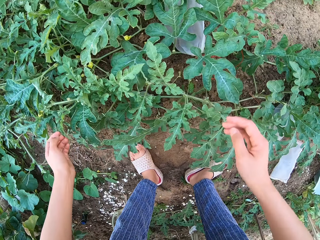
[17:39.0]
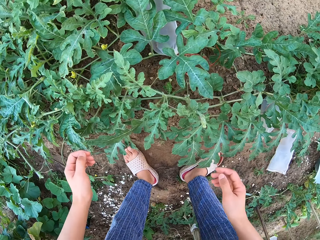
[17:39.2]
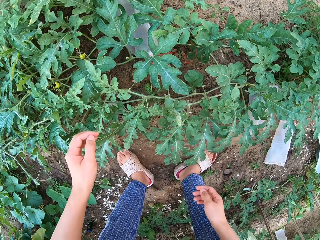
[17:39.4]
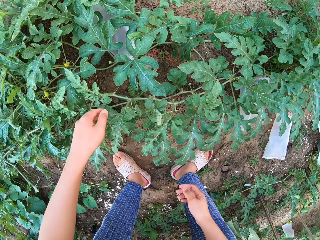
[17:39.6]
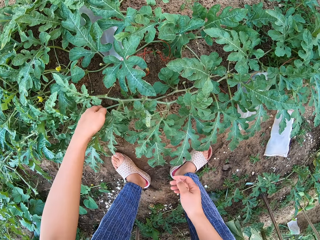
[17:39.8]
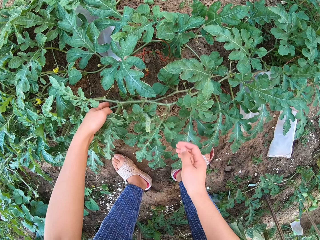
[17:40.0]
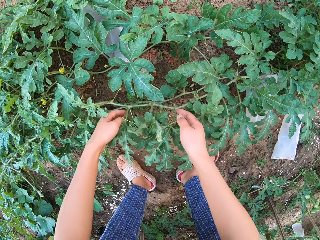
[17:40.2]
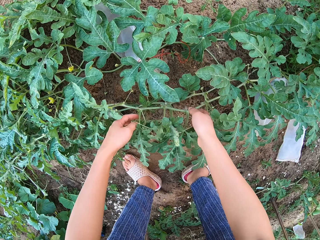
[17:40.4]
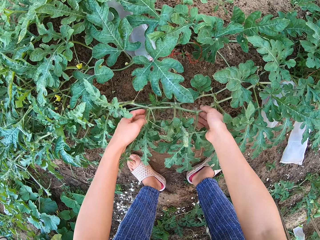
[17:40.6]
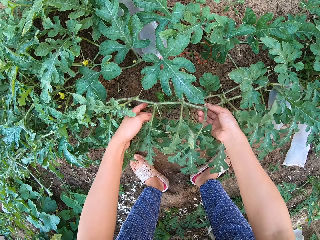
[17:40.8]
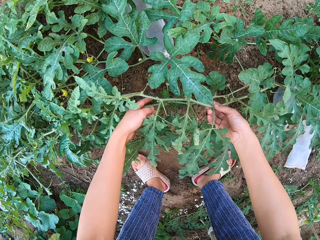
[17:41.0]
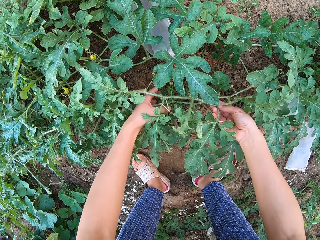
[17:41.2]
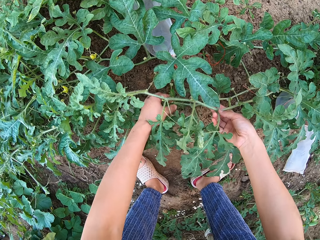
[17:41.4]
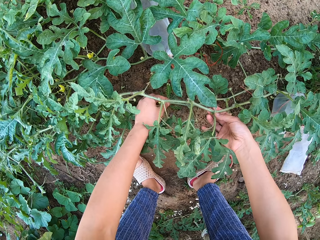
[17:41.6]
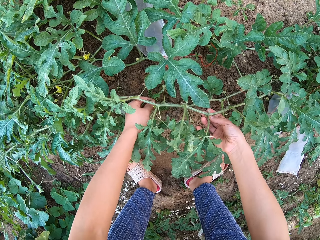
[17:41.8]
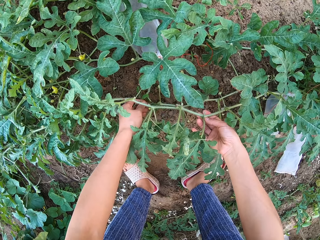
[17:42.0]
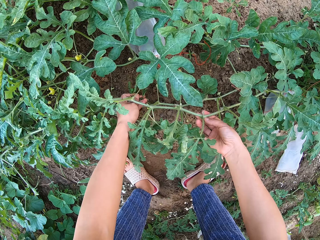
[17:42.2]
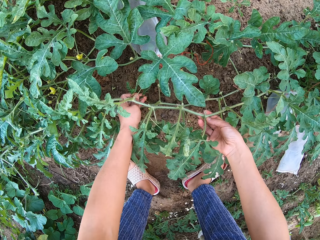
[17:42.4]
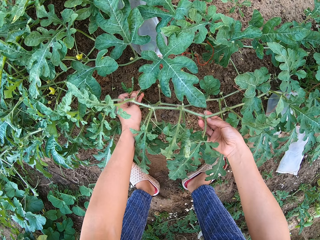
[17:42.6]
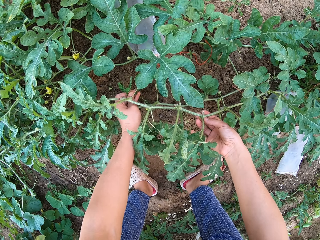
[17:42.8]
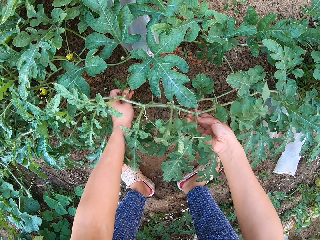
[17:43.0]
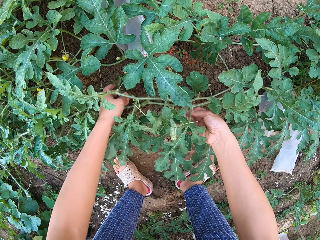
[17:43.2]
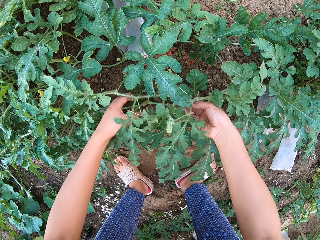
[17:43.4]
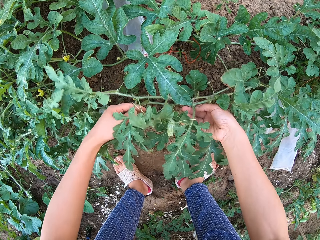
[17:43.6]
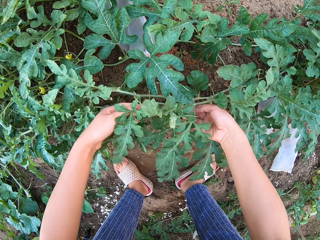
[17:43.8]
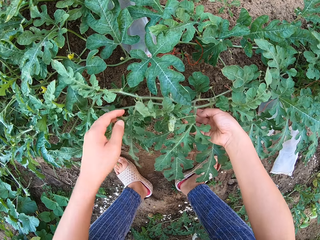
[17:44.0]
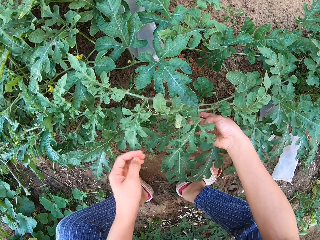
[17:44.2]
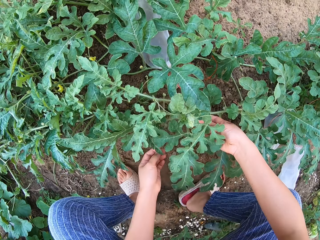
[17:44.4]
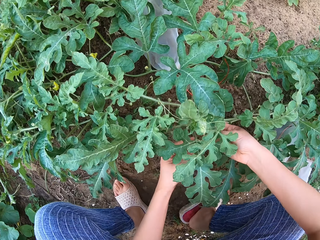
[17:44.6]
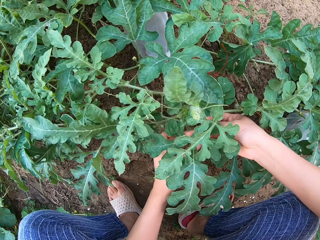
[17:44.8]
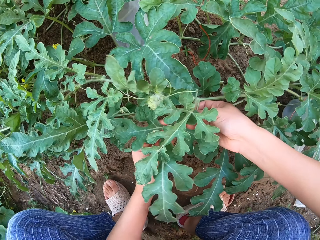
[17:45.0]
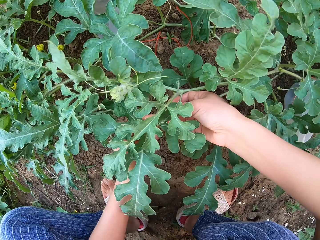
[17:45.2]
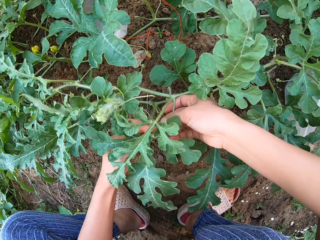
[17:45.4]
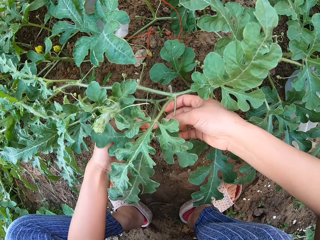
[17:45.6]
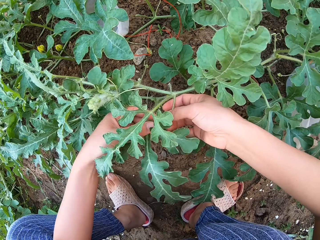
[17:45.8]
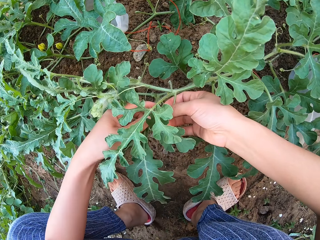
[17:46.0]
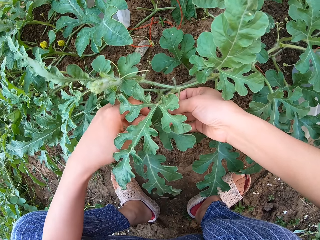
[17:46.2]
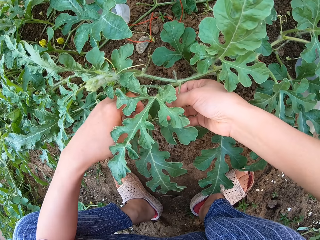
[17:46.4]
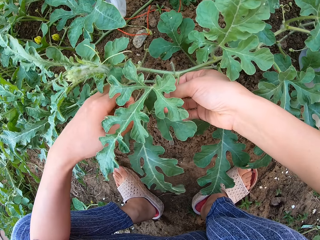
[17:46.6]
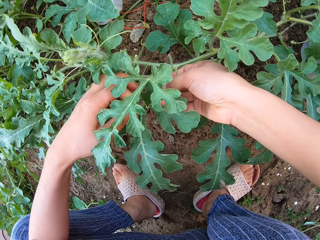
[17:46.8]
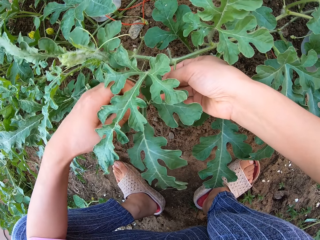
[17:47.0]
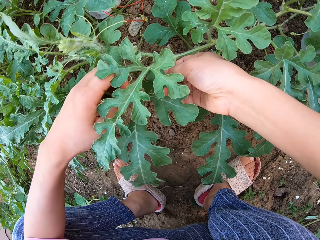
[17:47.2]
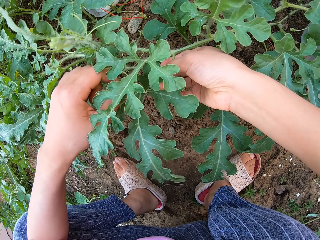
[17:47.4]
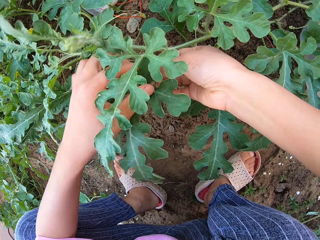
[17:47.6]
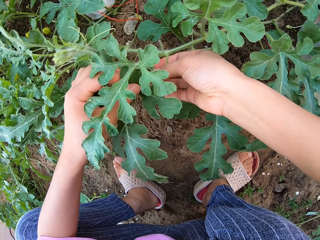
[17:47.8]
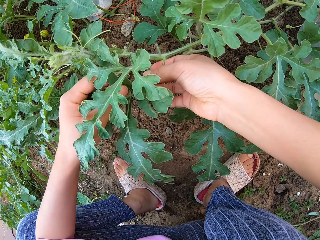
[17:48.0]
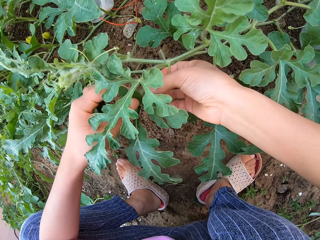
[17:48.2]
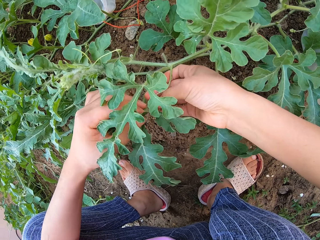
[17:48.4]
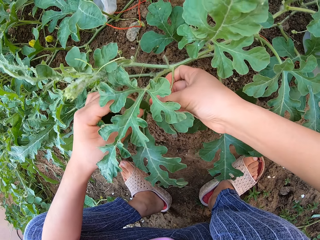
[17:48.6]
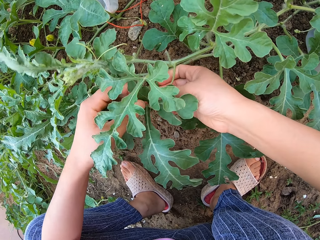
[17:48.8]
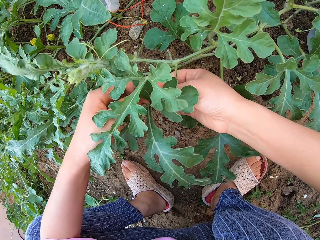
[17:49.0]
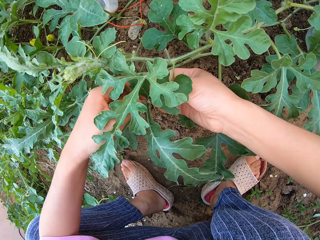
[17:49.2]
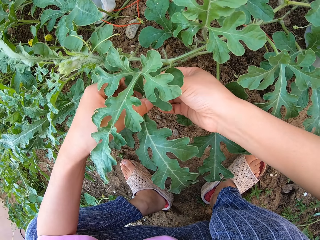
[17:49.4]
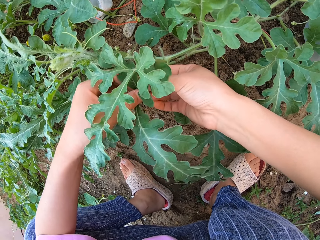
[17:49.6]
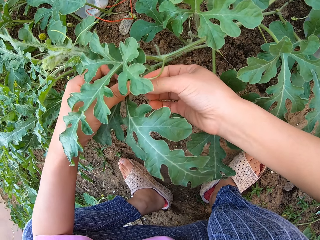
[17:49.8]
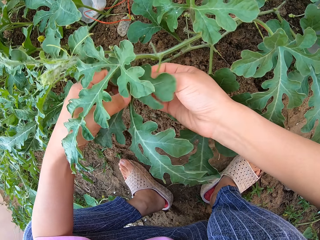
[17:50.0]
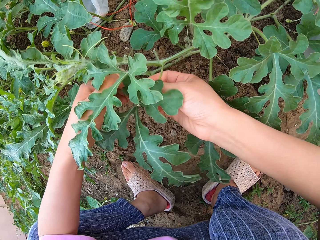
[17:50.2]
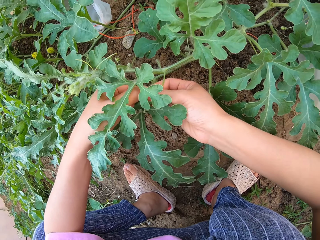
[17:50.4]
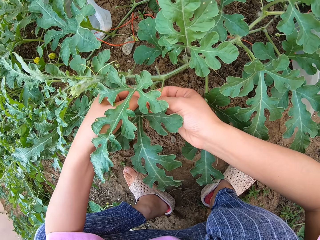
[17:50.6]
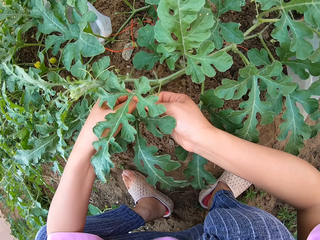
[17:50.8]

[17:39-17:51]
The camera wearer touches the plant stem. They squat to the ground and grab the melon fruit plant tendril with a hand.

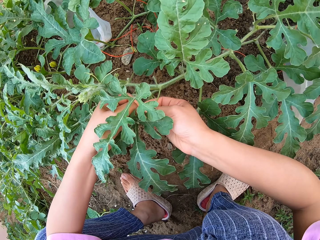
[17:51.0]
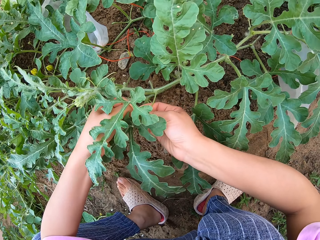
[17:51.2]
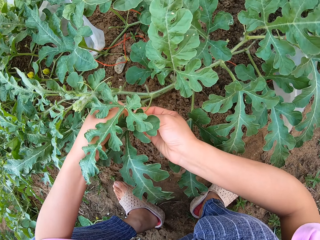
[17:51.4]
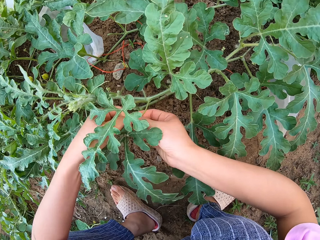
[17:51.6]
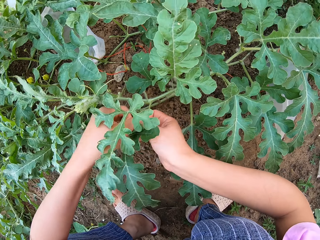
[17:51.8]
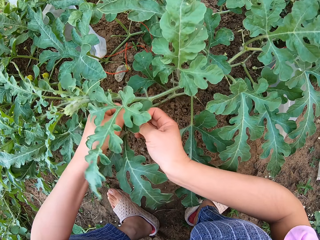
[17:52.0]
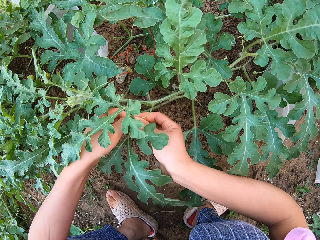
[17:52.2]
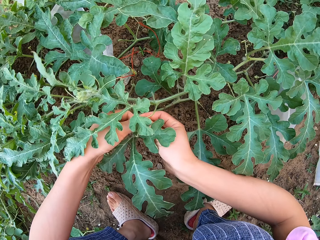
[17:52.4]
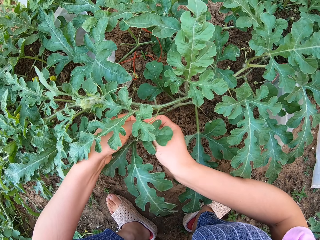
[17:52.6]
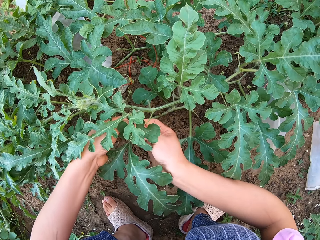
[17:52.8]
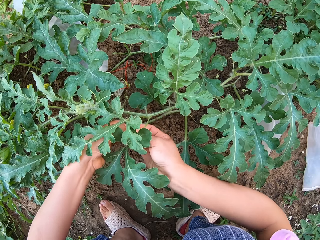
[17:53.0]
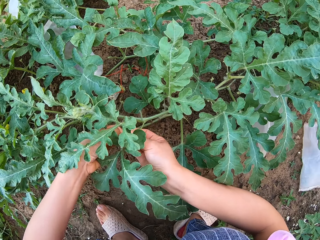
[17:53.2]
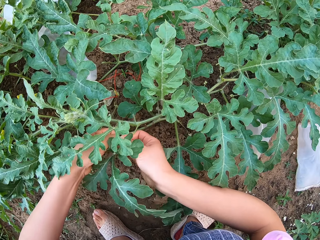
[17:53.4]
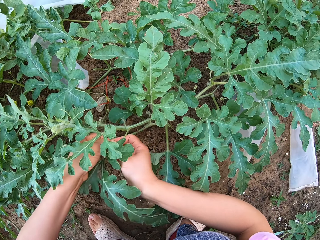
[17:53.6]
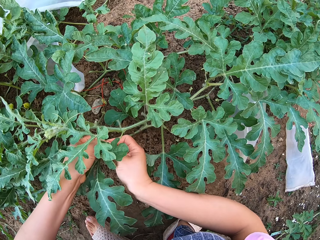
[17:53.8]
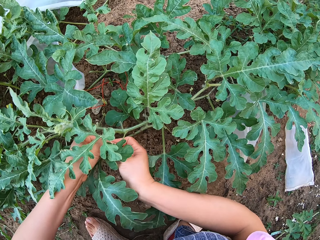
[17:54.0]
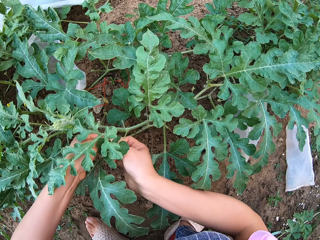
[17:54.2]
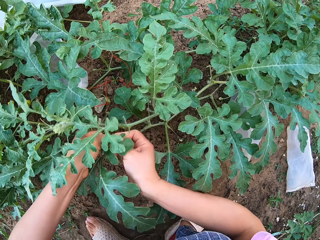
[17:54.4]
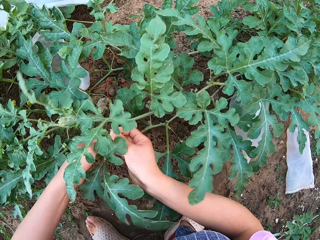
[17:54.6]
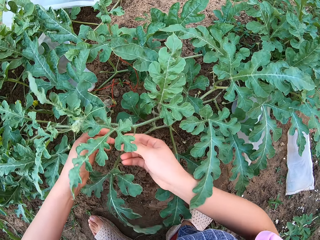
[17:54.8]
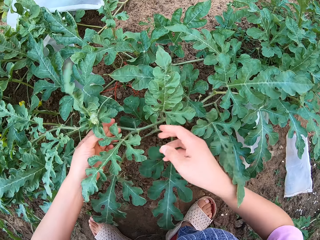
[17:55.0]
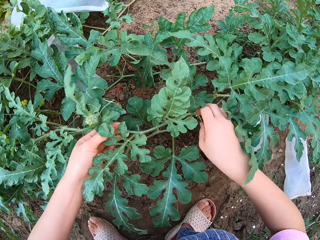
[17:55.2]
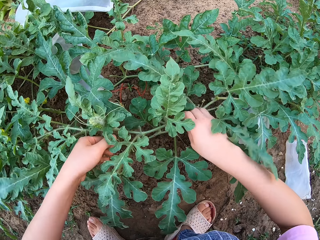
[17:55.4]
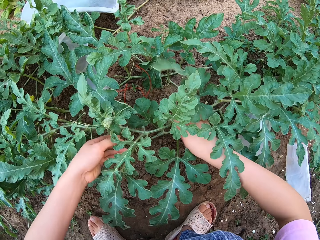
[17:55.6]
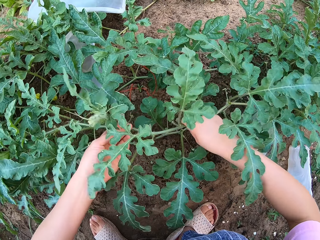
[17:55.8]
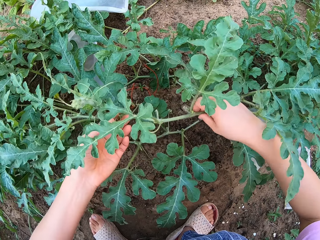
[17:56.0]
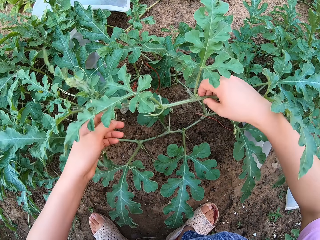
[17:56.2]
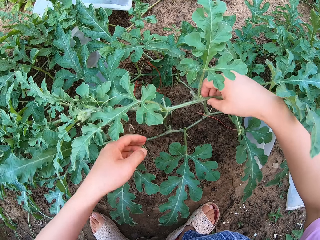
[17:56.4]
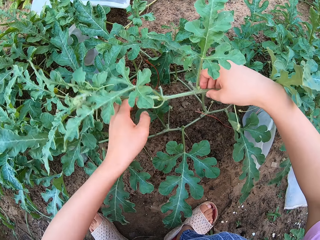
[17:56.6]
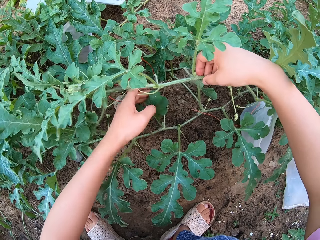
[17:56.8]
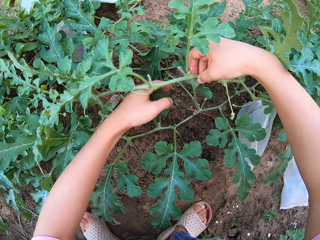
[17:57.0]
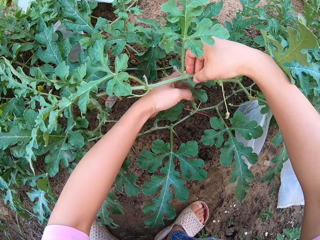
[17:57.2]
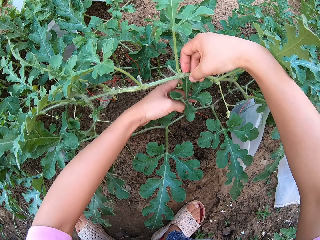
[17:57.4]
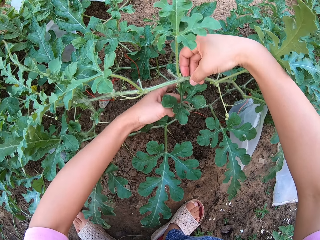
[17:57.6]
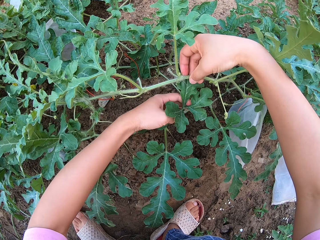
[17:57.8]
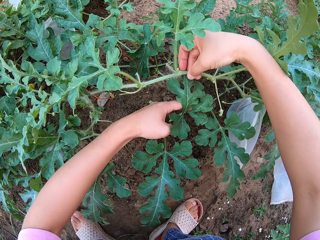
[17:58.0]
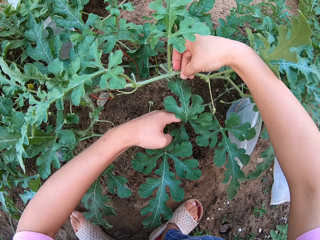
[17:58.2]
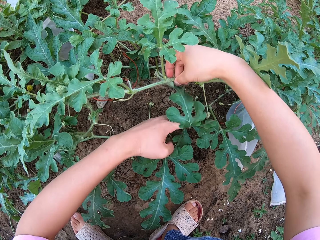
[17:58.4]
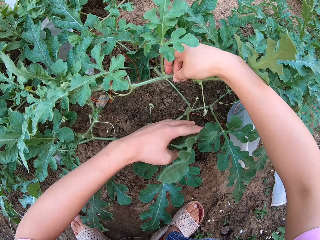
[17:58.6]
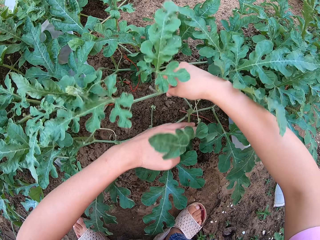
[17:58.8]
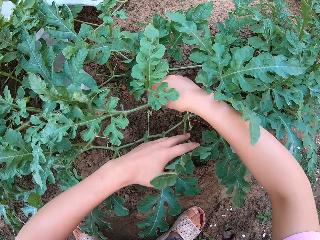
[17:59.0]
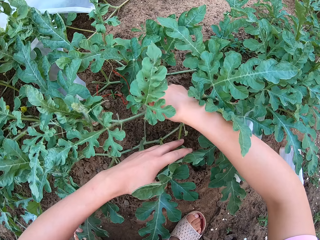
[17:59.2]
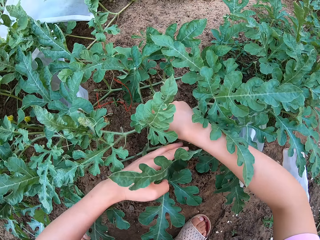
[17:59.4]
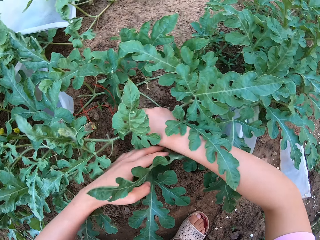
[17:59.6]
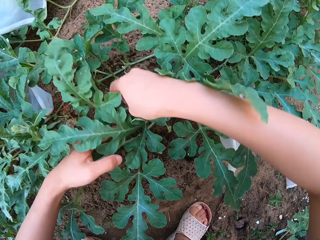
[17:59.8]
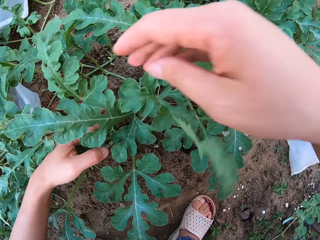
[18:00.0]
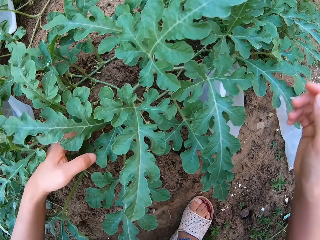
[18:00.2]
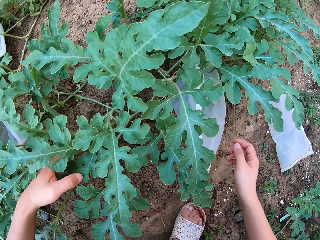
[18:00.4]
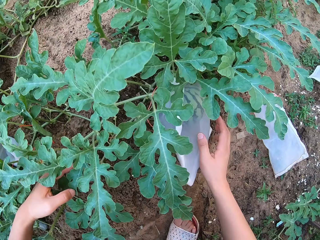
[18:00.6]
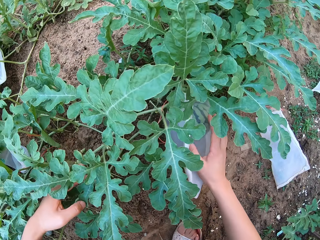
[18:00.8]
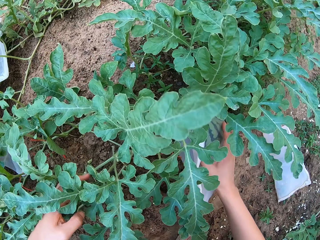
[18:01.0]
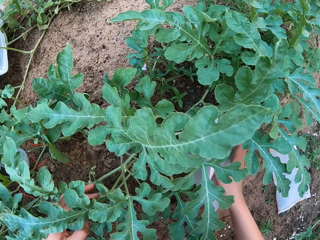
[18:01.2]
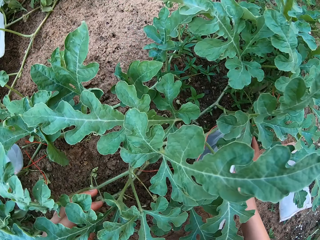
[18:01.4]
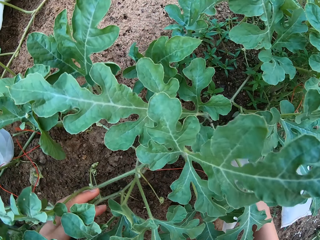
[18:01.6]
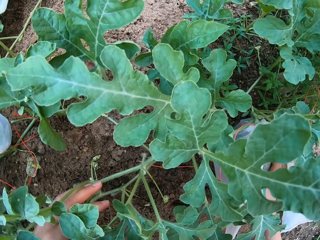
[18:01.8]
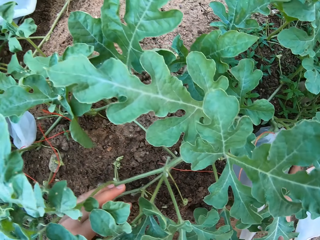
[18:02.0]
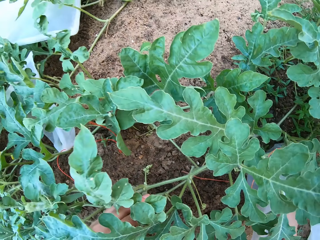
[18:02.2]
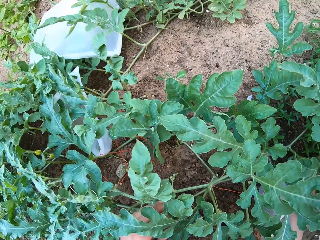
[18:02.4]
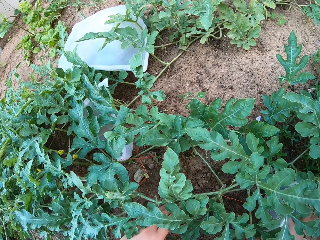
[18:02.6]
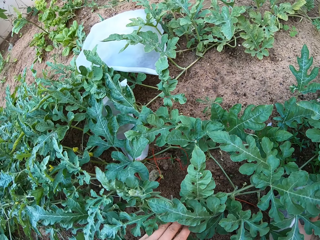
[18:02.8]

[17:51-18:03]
The camera wearer grabs a melon fruit in a transparent polythene bag.
